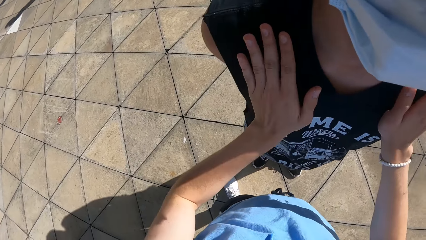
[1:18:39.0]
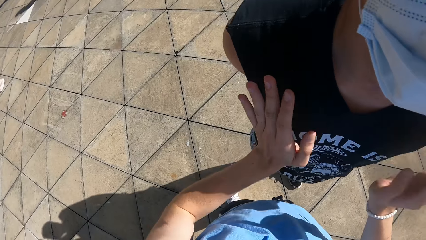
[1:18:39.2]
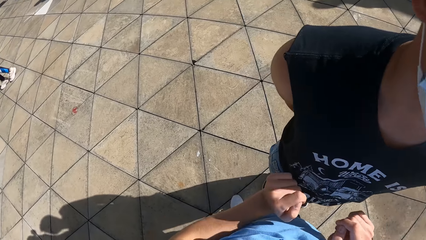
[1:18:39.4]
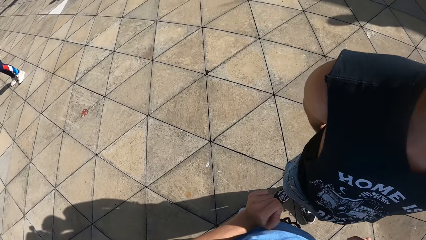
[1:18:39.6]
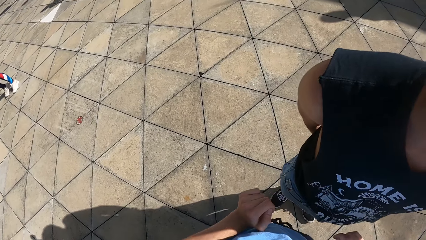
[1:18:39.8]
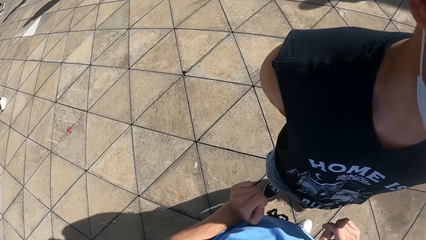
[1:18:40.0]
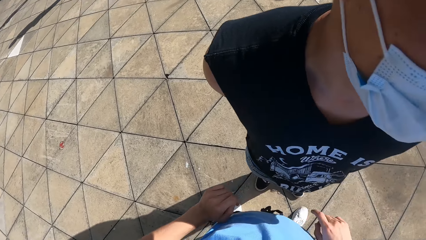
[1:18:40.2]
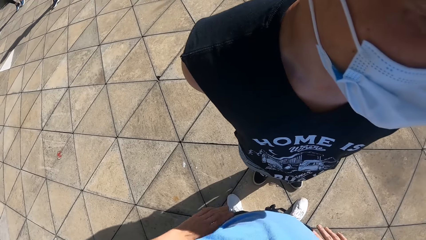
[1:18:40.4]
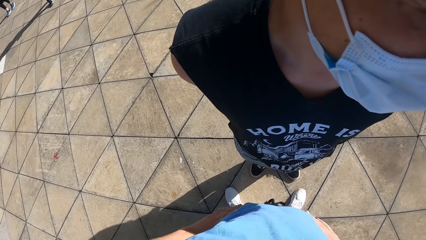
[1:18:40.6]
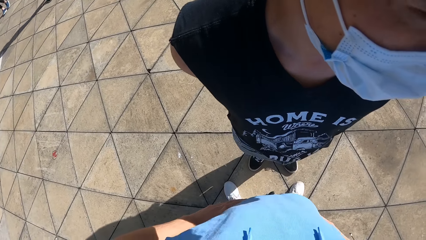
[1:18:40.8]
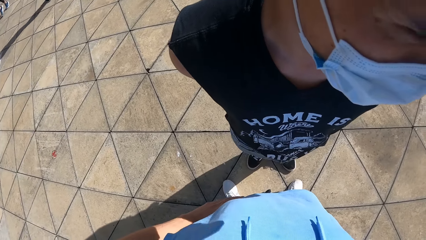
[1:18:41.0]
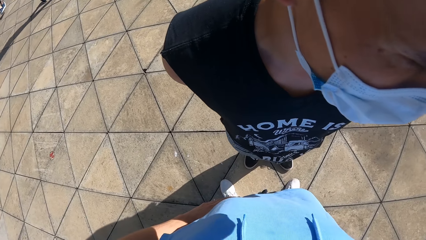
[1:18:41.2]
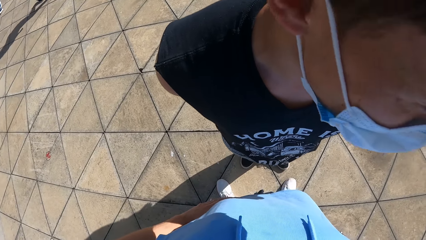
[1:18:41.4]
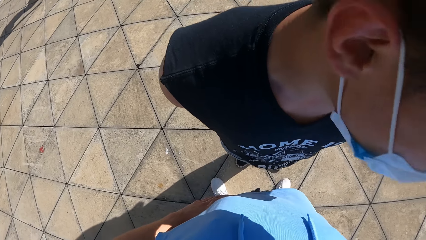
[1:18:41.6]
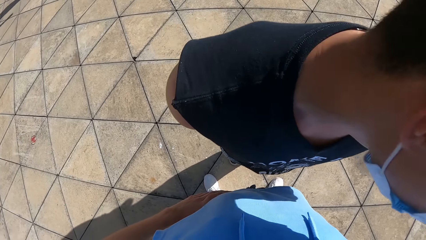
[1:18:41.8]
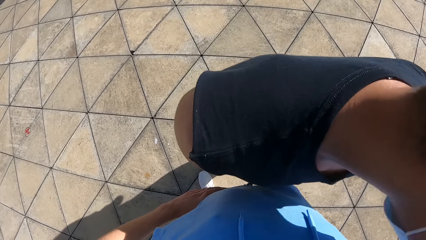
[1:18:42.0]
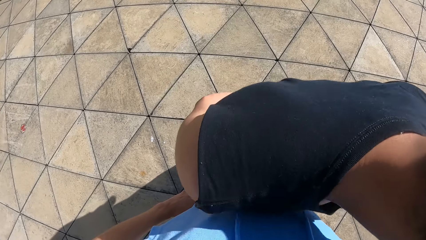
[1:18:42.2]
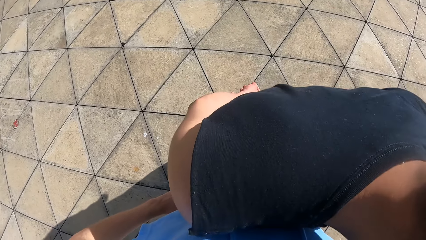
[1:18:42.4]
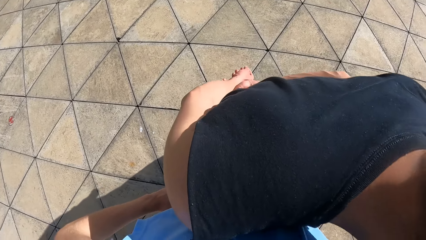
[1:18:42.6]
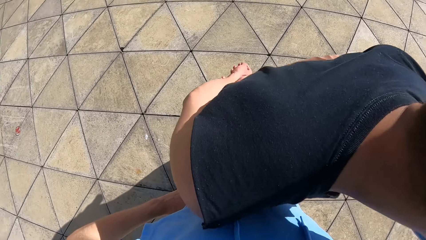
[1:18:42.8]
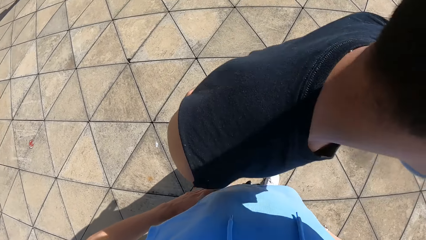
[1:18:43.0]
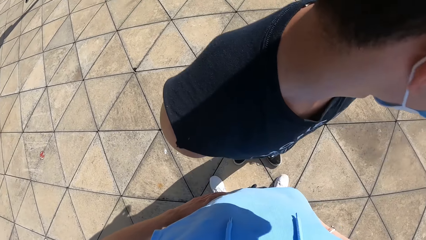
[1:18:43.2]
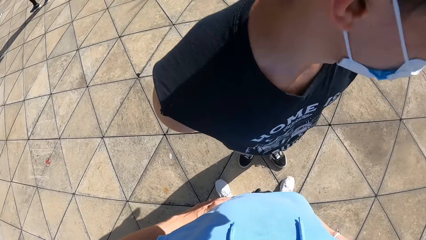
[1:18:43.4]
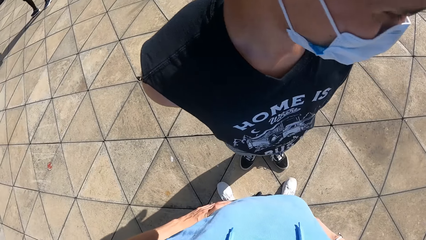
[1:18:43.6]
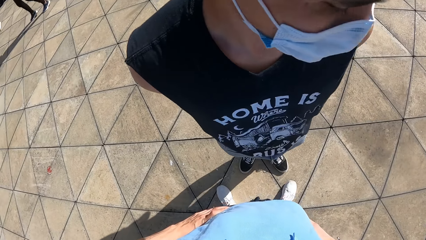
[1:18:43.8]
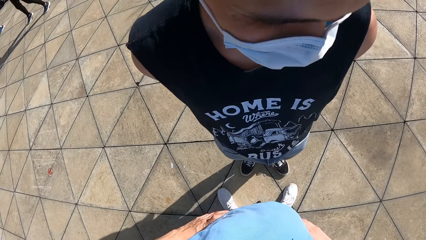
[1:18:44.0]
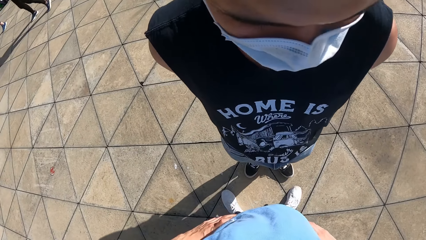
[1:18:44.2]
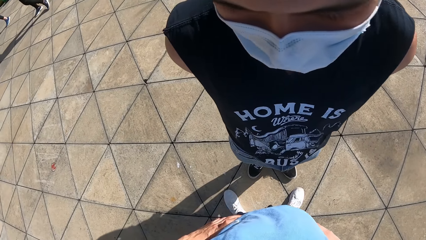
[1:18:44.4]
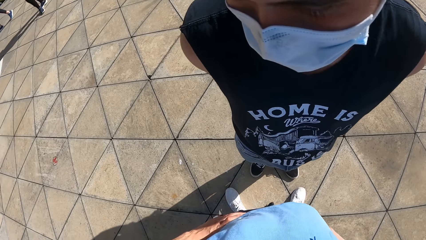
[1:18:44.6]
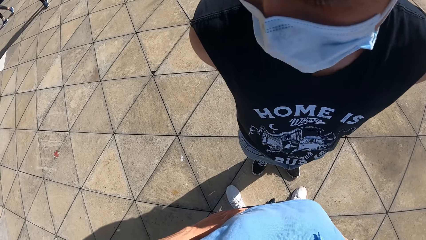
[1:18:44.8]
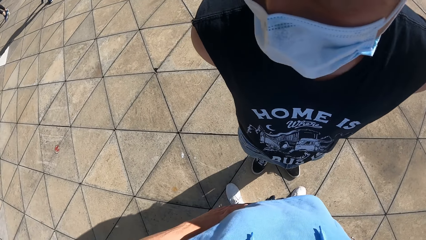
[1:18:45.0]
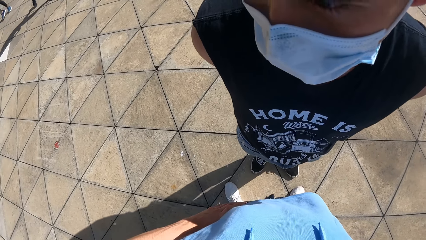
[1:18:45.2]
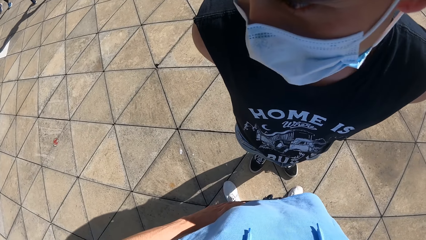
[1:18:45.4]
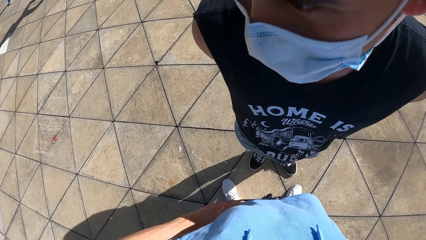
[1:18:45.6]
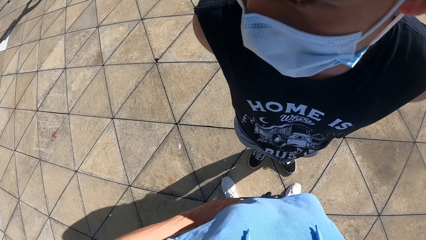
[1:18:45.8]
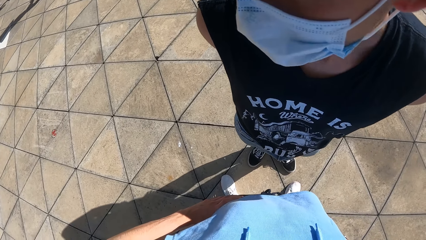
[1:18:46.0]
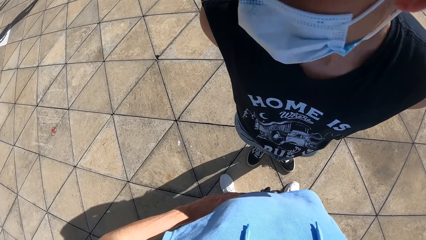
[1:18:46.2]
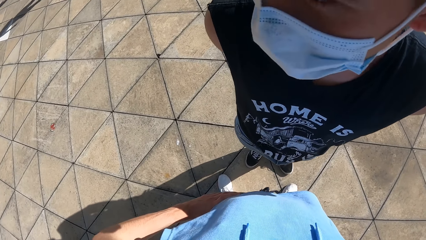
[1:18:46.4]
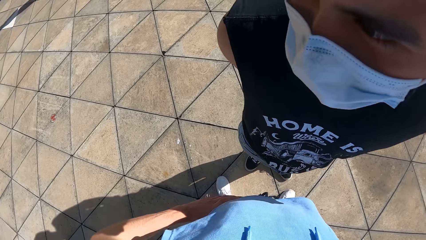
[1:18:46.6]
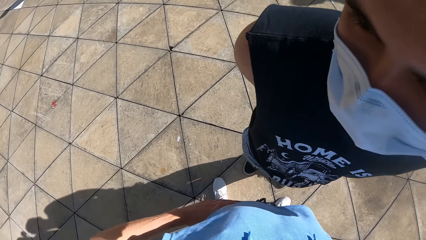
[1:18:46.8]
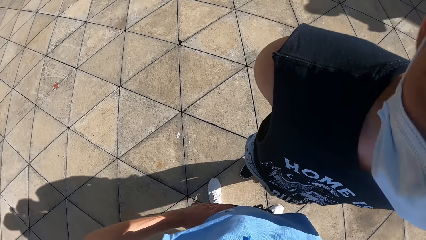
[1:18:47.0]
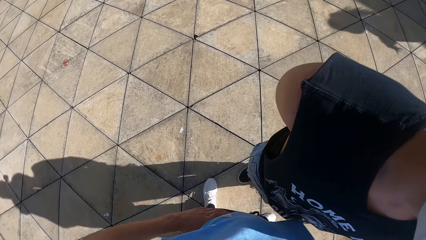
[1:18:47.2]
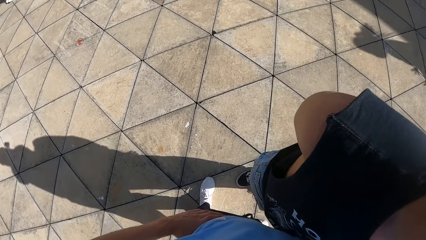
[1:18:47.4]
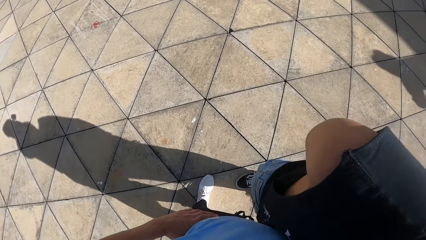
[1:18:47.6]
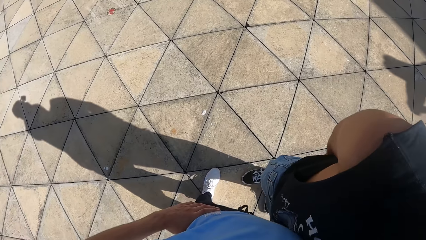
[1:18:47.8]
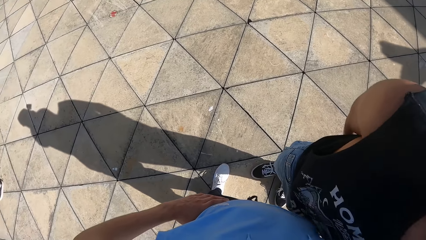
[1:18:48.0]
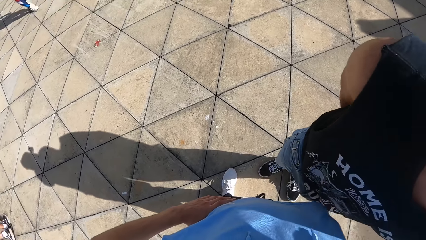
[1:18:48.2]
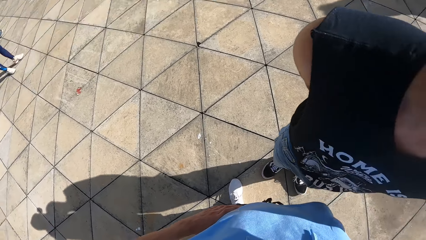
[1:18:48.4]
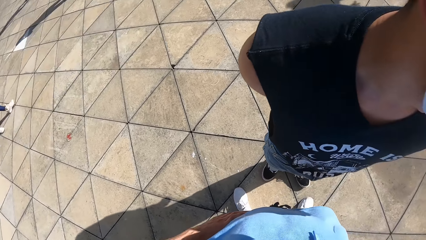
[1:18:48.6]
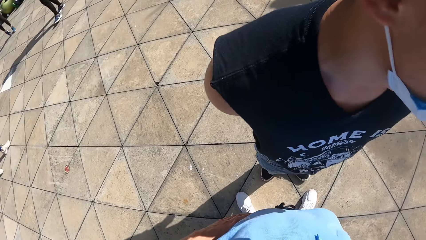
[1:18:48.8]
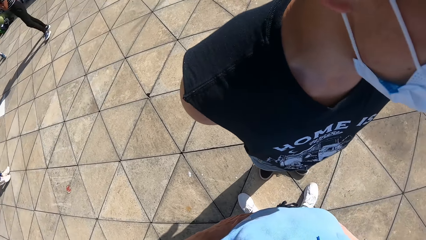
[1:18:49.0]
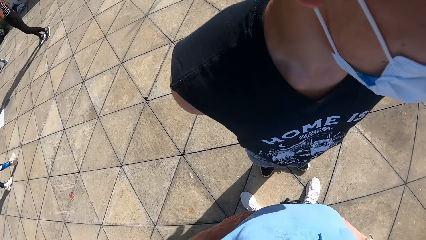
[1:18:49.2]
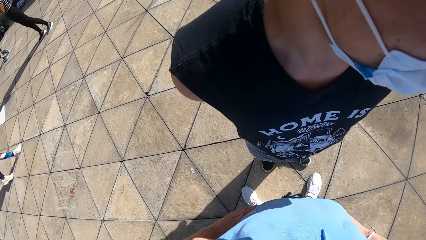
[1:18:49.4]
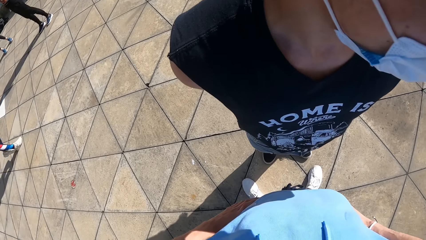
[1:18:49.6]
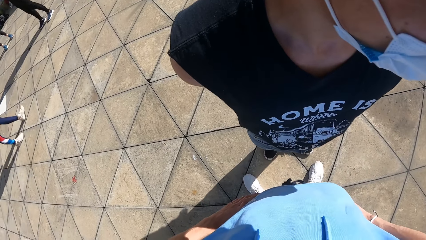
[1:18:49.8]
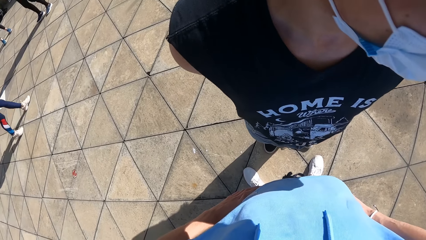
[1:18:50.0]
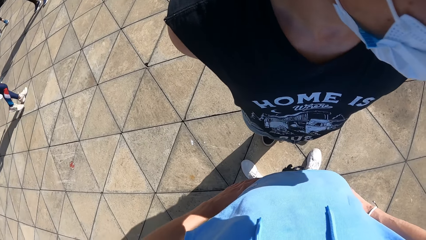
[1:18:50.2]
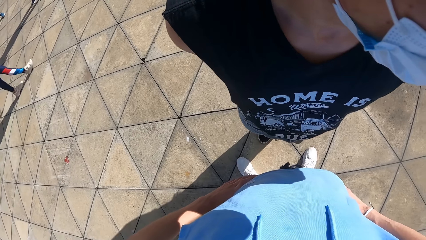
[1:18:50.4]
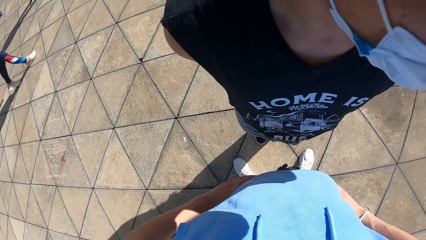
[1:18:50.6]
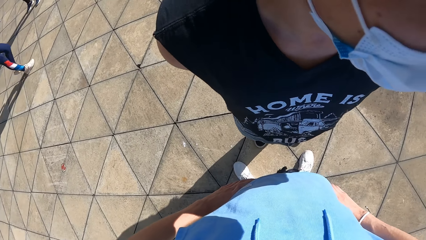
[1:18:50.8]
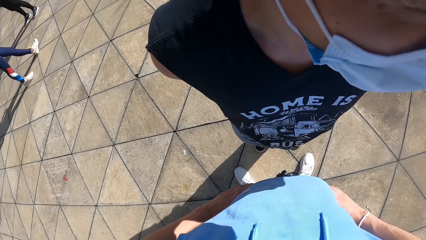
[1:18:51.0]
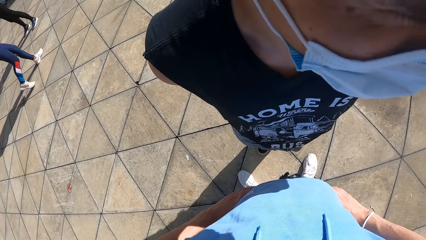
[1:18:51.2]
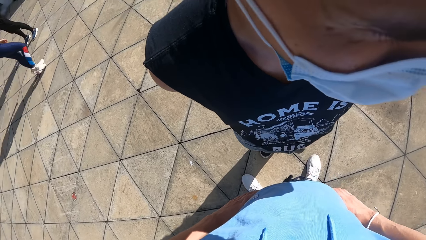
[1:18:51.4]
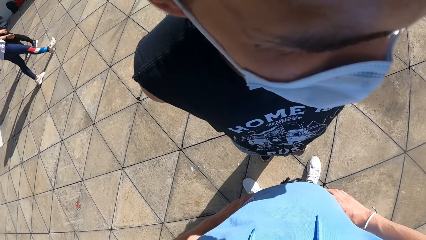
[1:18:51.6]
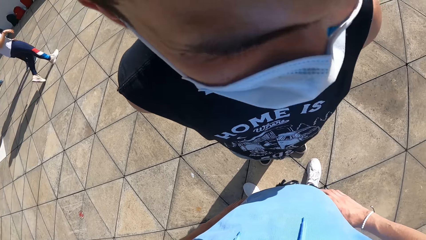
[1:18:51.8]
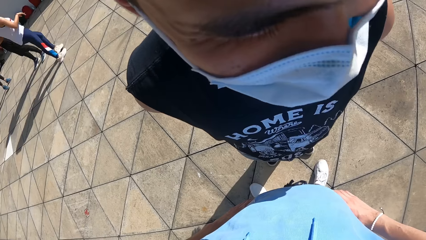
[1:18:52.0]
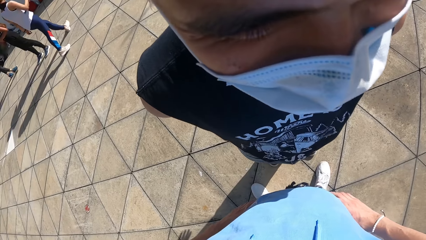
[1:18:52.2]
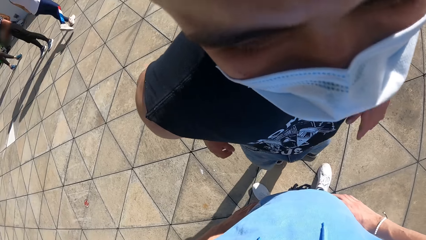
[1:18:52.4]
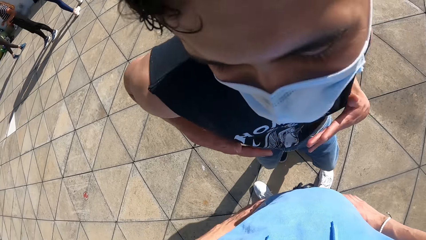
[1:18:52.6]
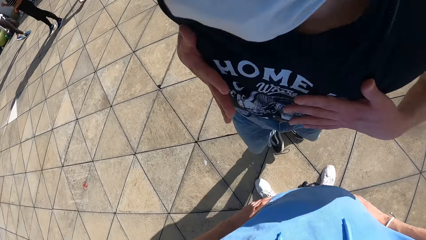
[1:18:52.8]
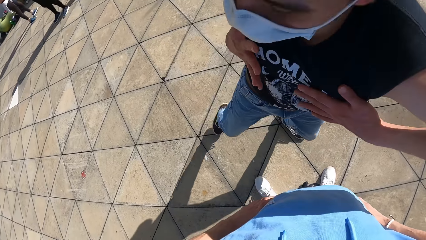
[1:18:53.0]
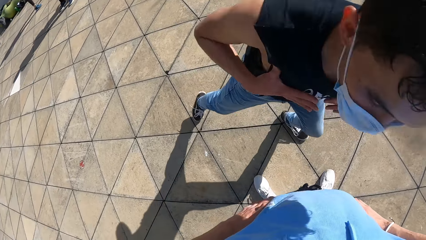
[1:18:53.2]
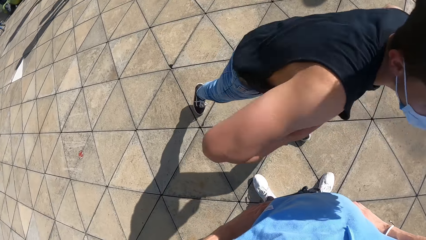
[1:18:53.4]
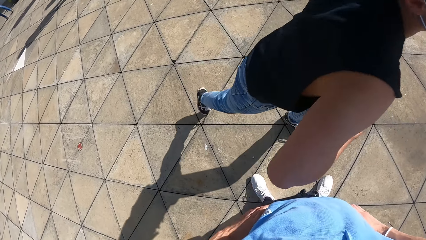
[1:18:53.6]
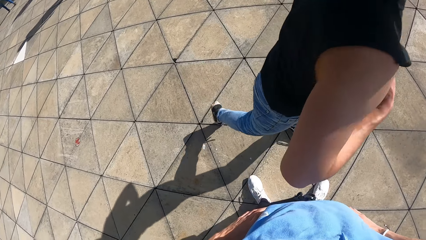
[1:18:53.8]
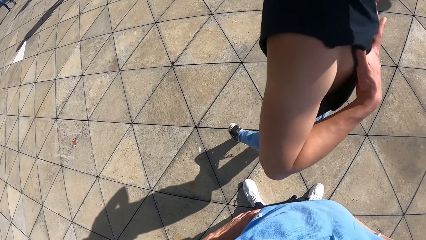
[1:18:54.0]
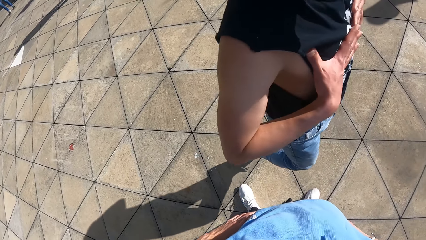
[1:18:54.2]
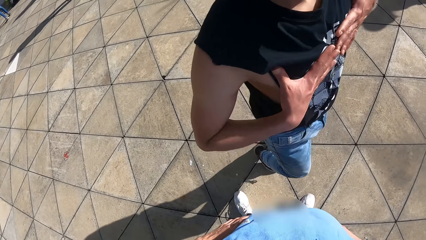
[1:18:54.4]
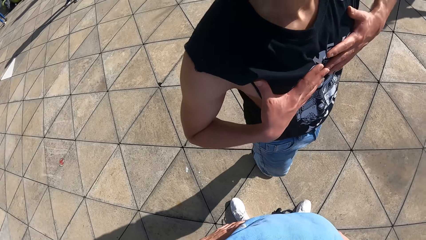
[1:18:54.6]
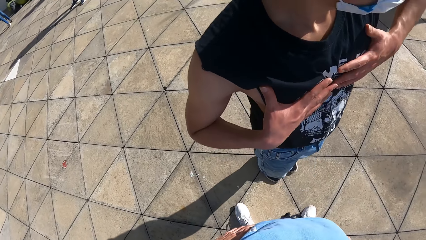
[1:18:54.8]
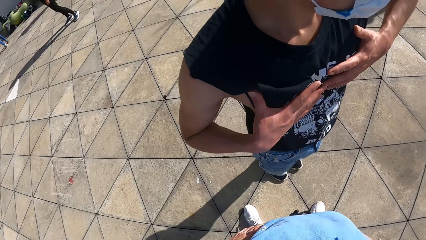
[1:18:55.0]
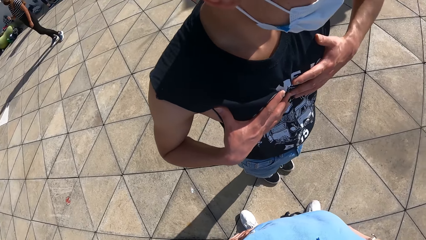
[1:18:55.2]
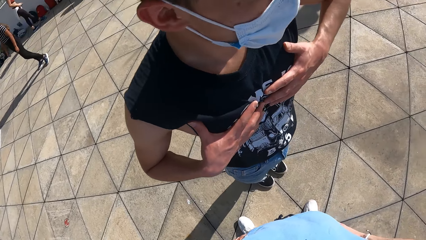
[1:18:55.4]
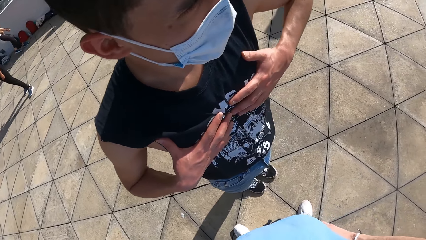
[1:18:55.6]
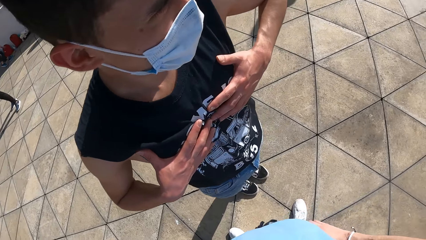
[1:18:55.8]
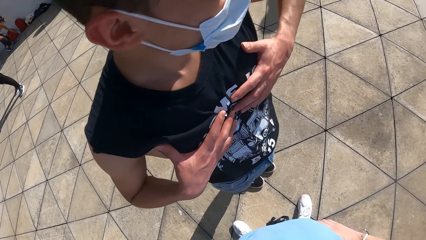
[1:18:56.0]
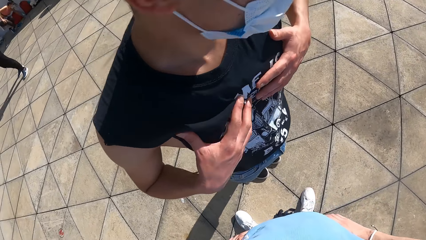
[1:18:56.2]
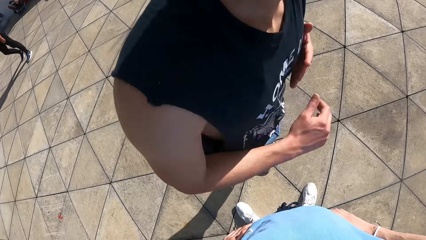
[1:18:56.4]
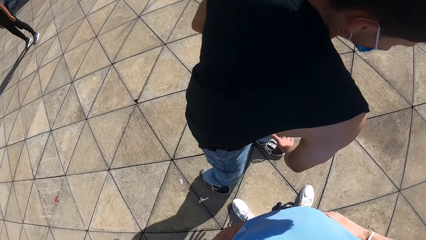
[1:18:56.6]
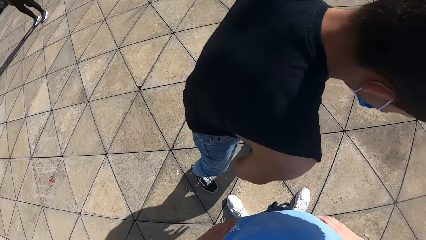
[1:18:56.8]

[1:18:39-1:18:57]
The camera wearer taps both hands on the man. He converses with the man. He puts both hands on his waist. The man dances.
